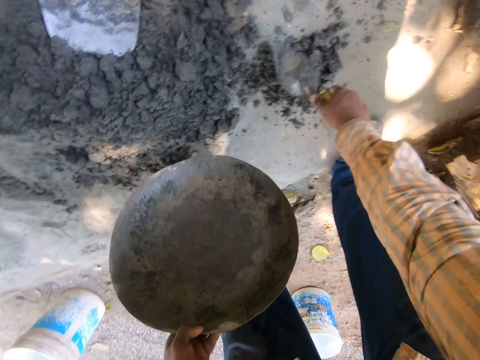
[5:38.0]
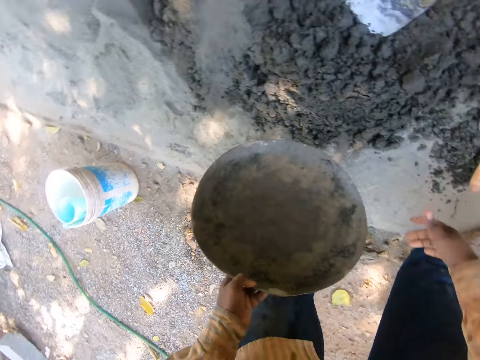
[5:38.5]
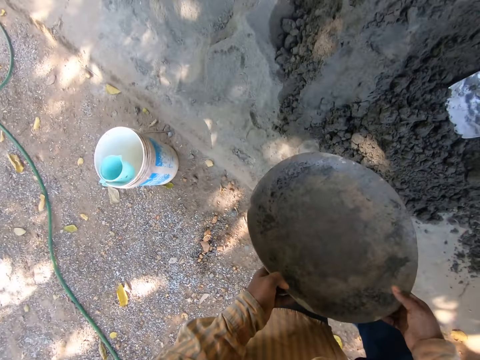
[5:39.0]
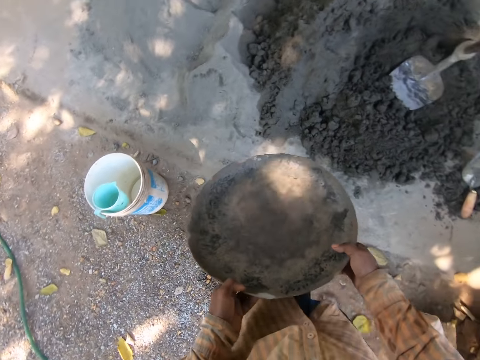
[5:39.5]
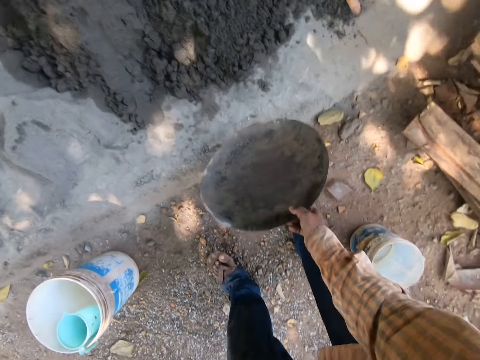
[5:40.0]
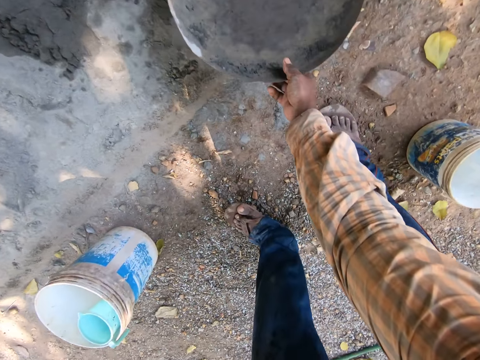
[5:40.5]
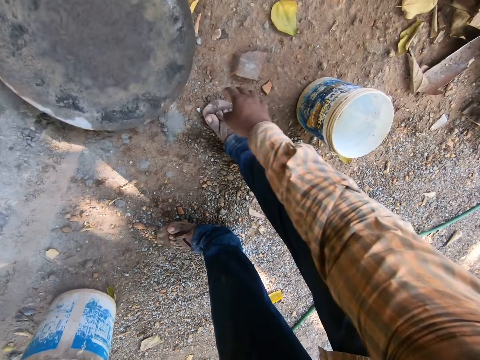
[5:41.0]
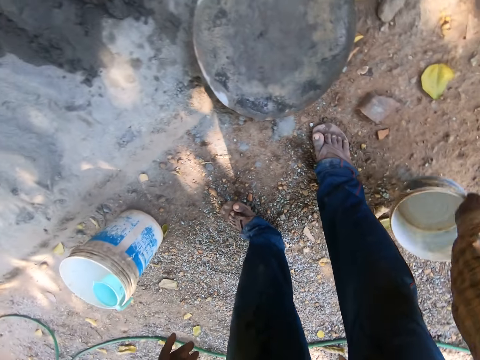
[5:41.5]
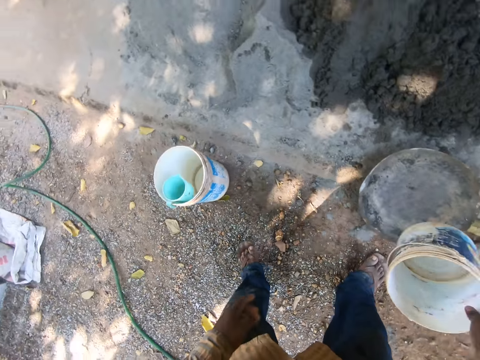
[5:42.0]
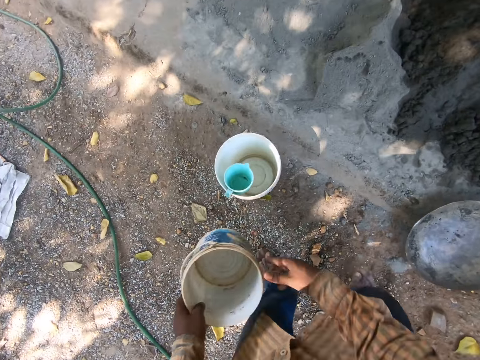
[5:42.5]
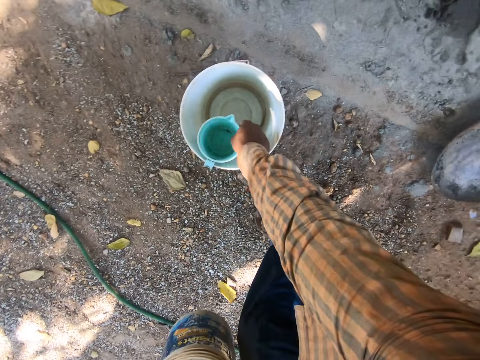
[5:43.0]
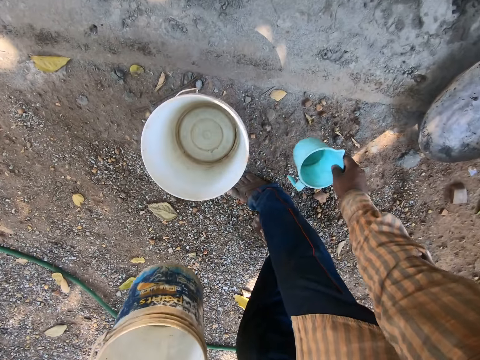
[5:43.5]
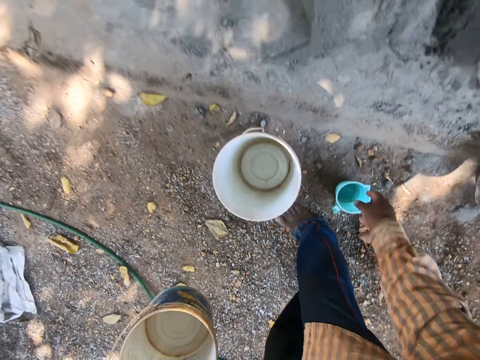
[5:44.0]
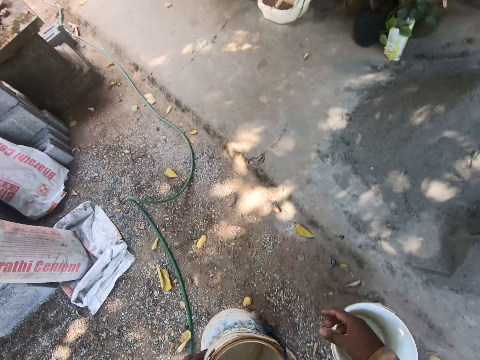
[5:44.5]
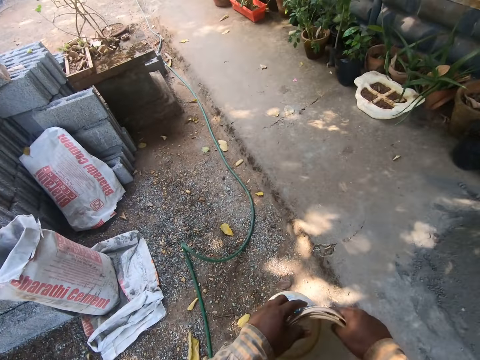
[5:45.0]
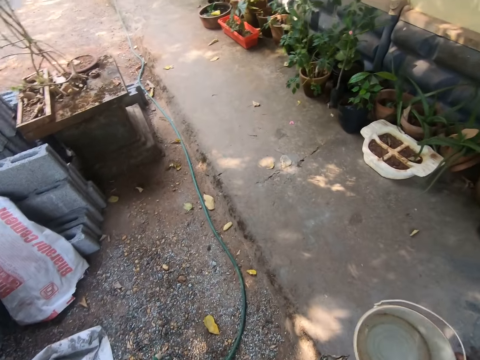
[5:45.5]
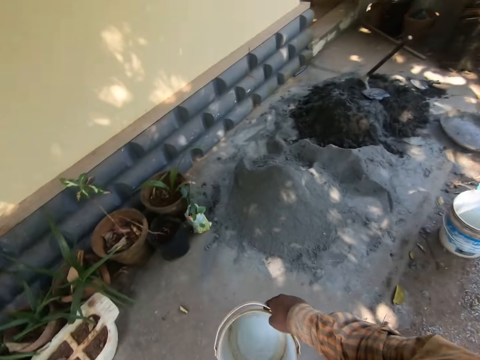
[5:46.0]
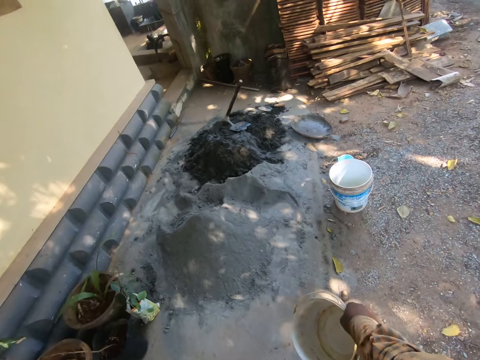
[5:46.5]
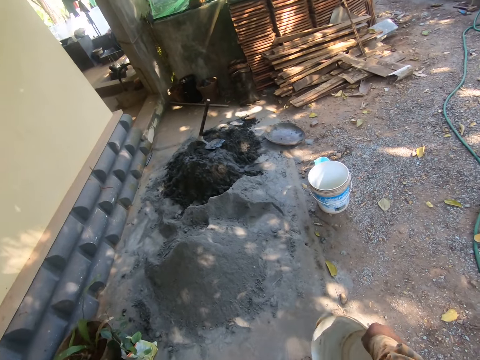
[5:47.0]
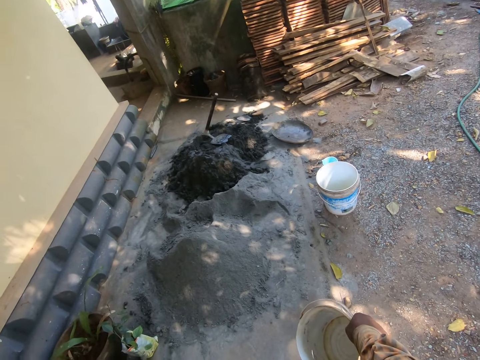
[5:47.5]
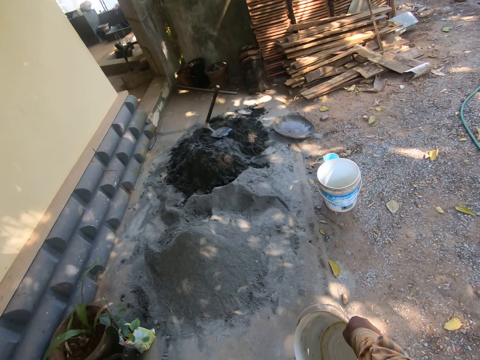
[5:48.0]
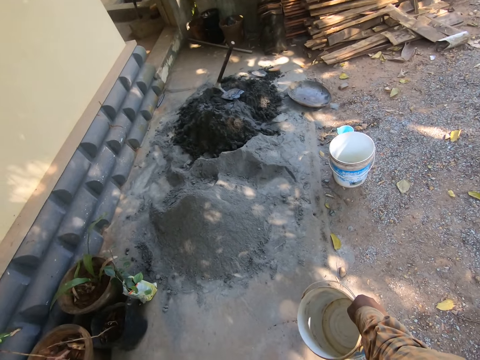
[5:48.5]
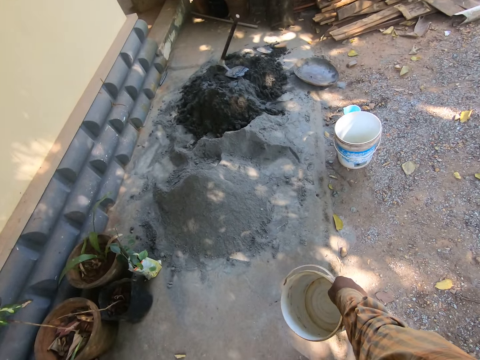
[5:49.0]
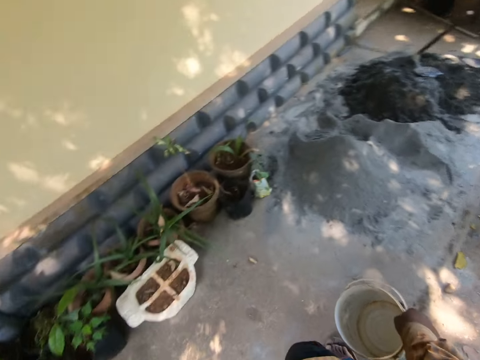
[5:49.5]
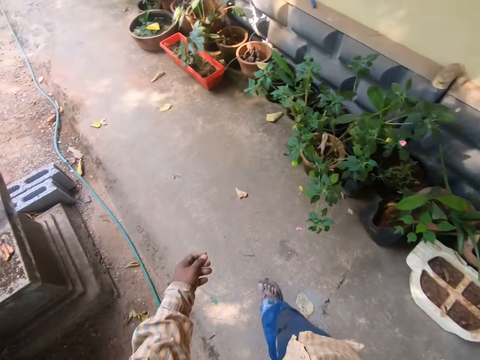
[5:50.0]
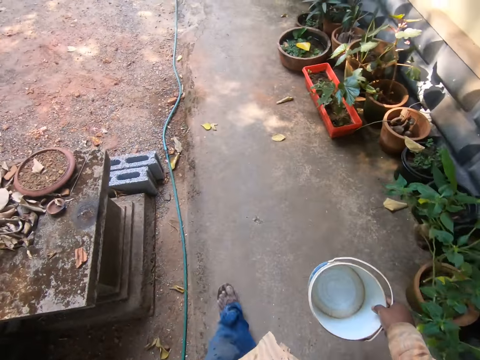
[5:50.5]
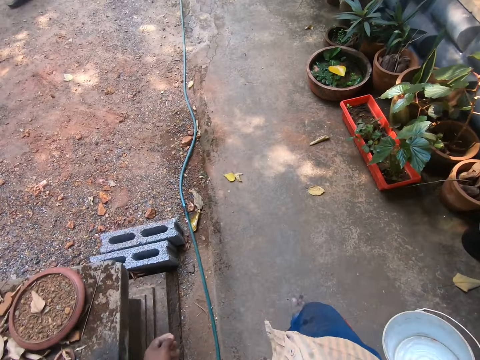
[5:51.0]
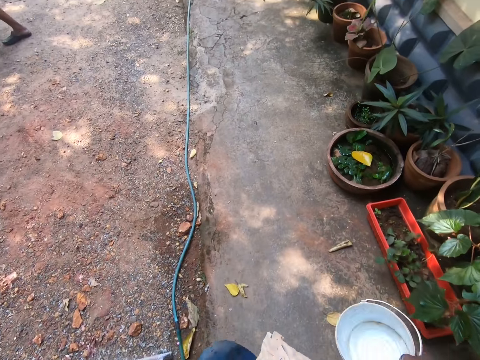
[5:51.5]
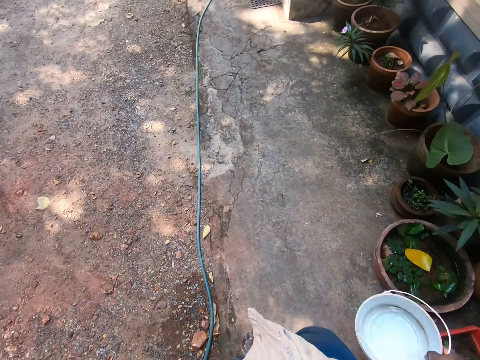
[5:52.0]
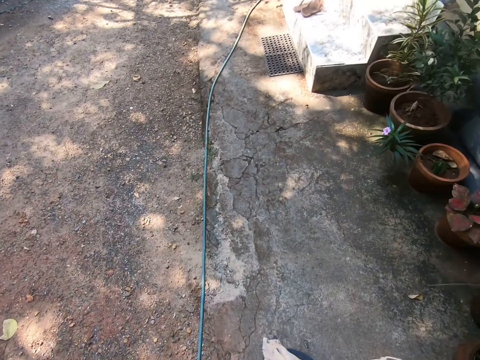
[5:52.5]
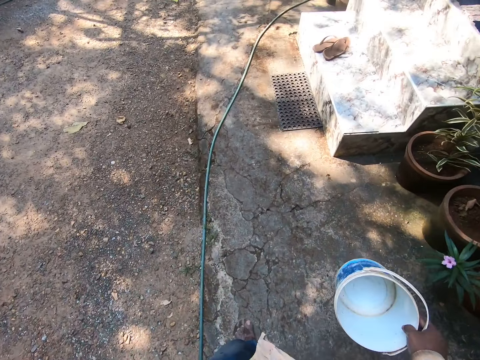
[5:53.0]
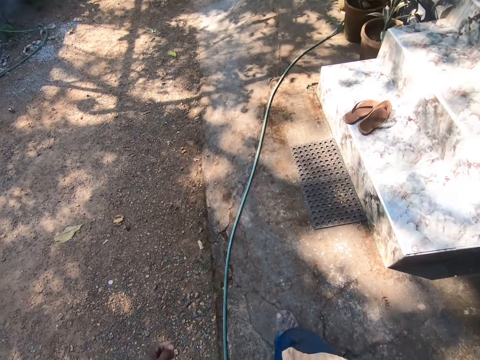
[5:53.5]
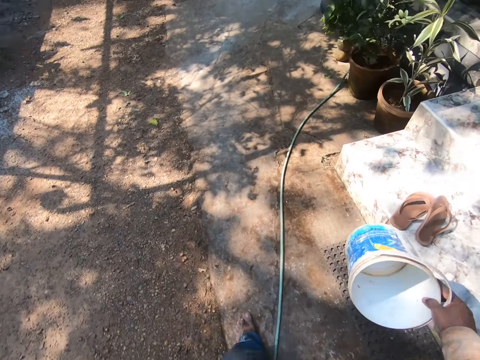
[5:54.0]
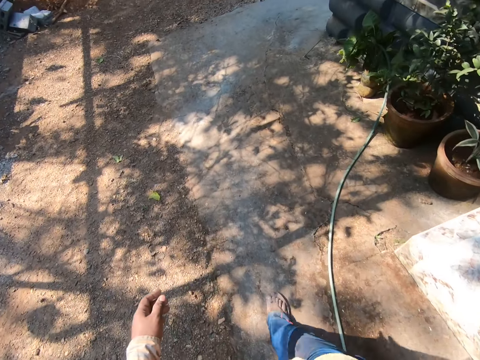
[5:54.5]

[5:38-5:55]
The camera wearer drops the trowel. They hold the mortar pan and put down the mortar pan. They take a container or paint bucket. They turn around. They take a cup or jug. They put down the cup. They walk in a yard and turn around. They stand. They look around. They walk in the yard.

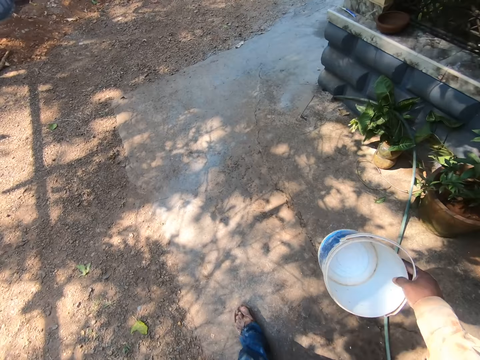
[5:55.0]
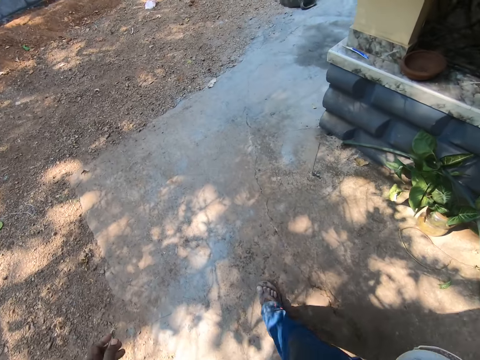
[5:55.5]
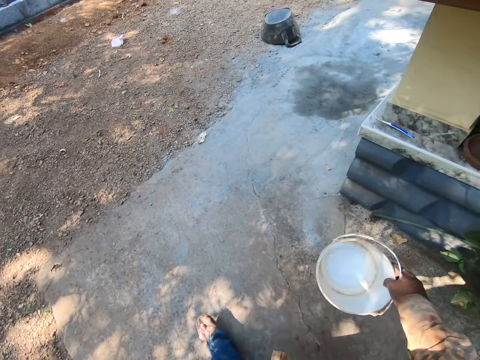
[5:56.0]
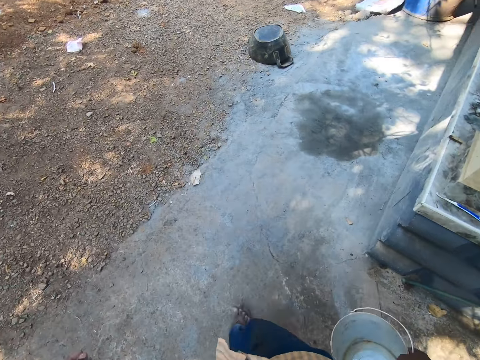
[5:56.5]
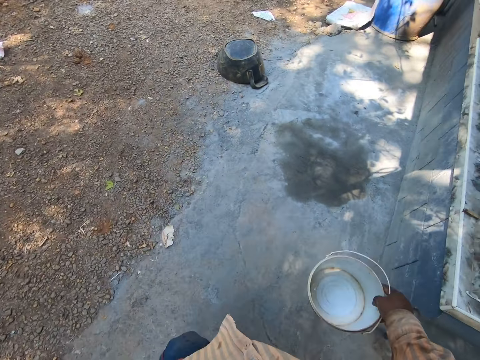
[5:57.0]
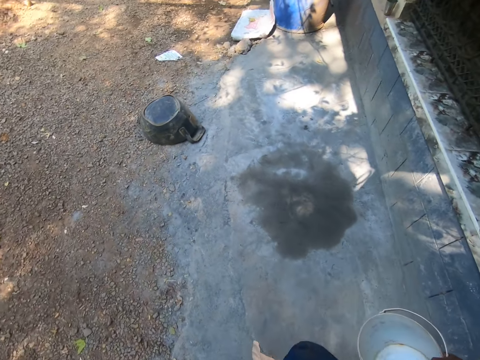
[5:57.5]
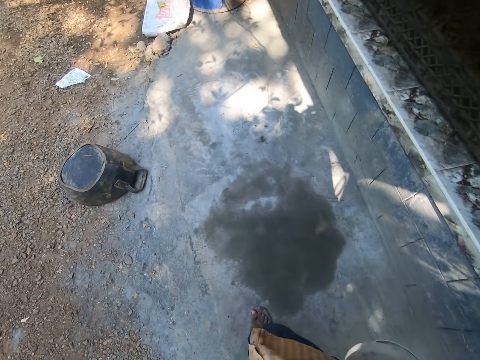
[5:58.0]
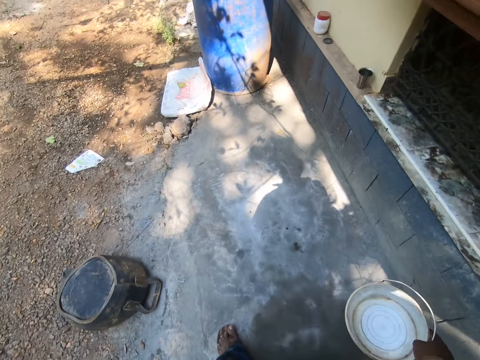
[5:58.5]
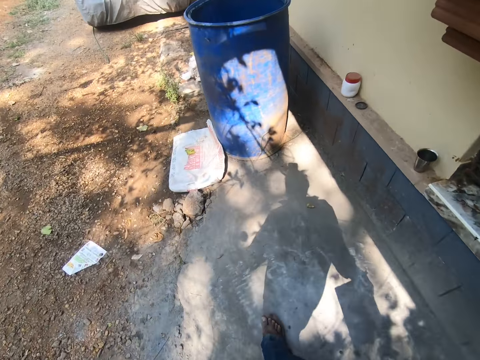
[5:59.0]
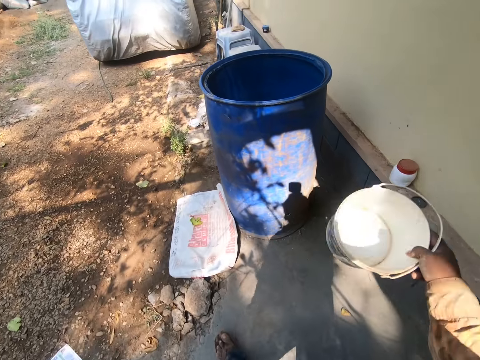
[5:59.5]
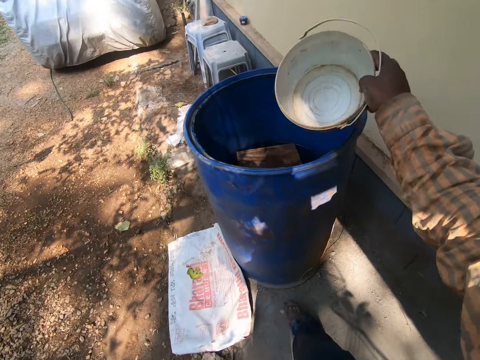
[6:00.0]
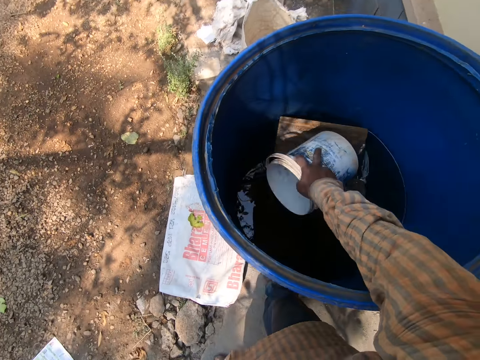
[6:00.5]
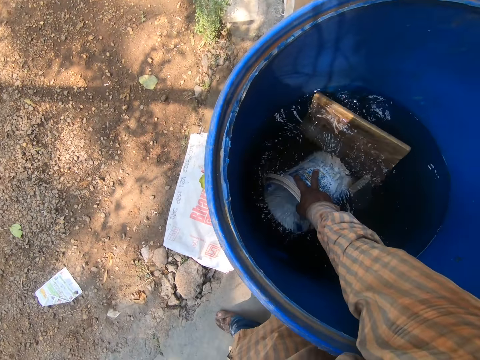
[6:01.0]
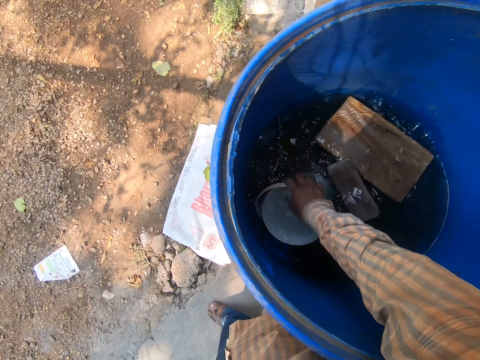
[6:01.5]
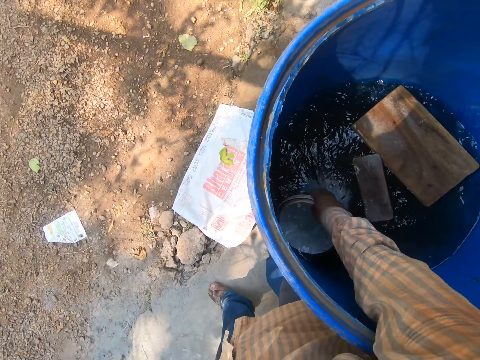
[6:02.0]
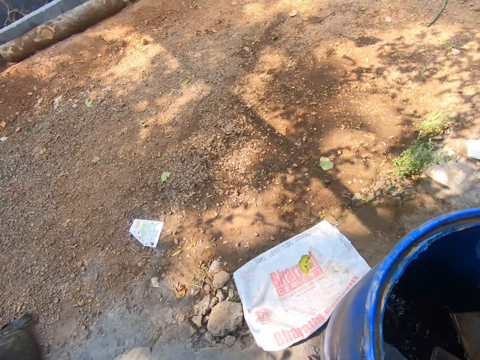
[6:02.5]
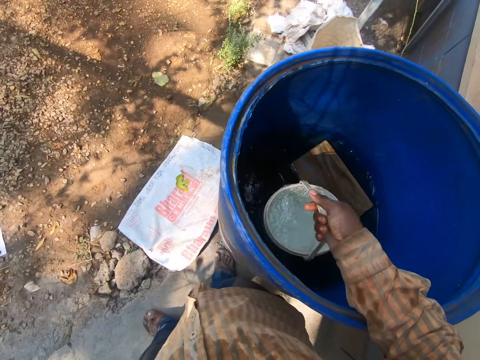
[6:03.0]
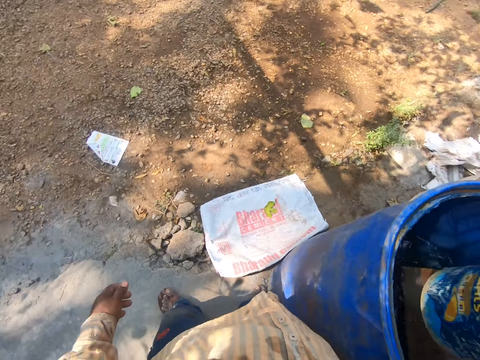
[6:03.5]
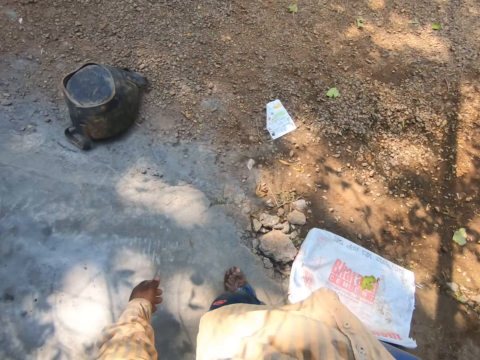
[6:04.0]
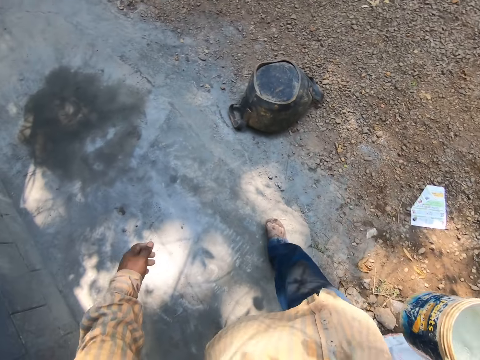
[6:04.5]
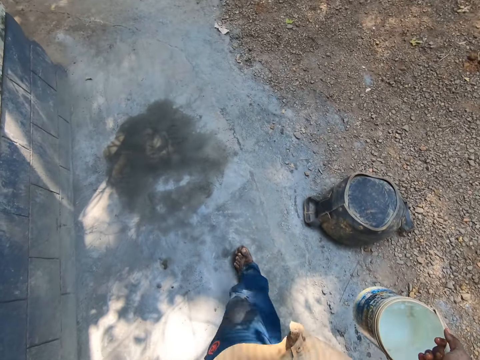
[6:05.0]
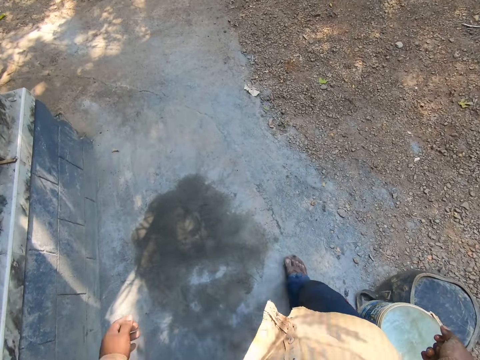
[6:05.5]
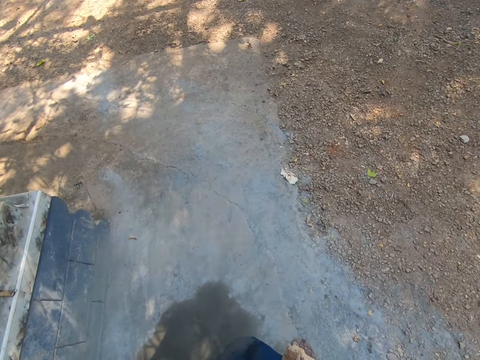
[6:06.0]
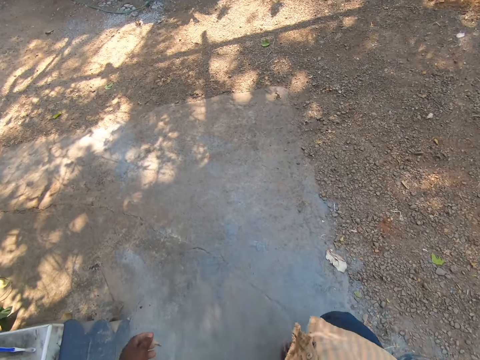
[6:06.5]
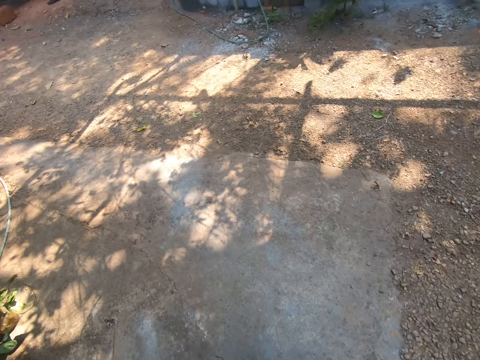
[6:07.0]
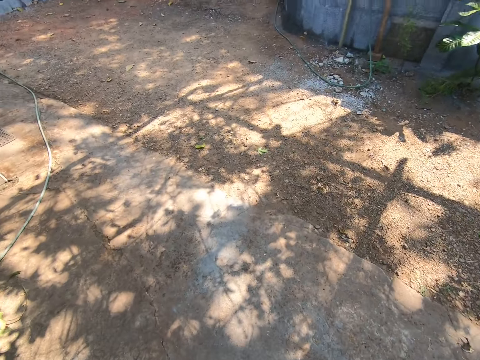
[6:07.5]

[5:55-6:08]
The camera wearer draws the water. They turn around and walk in the yard.
